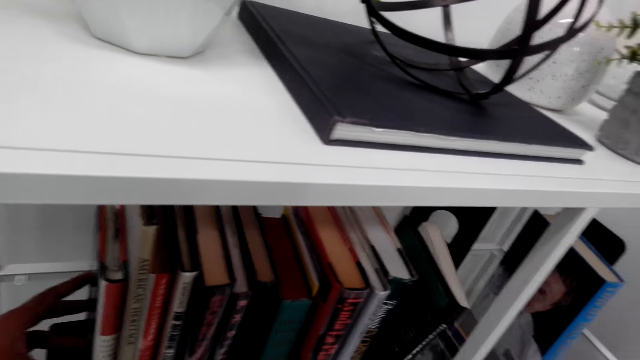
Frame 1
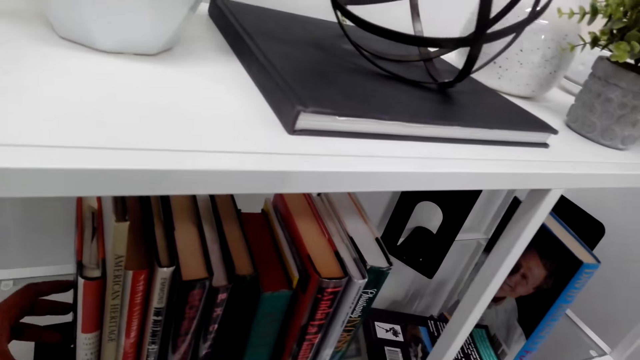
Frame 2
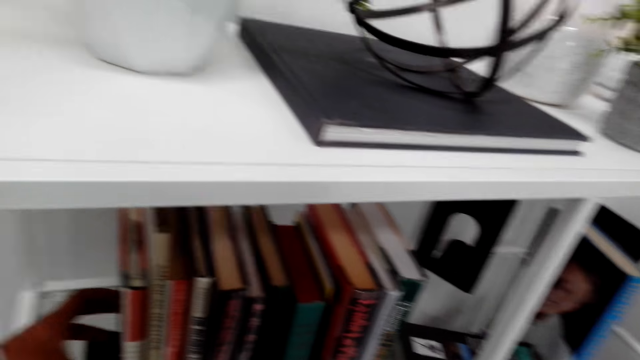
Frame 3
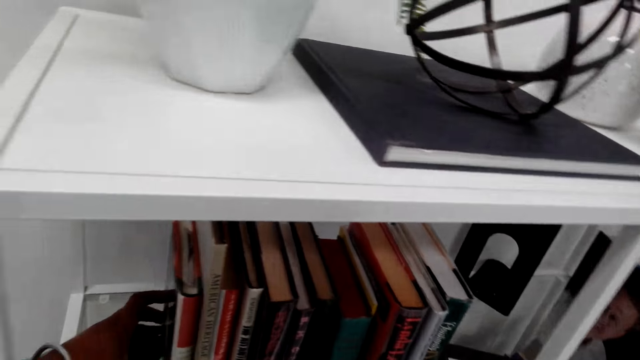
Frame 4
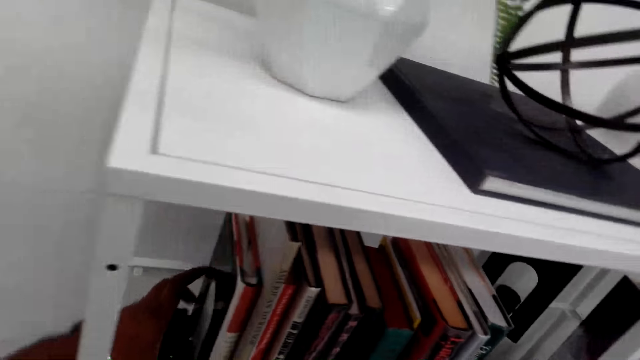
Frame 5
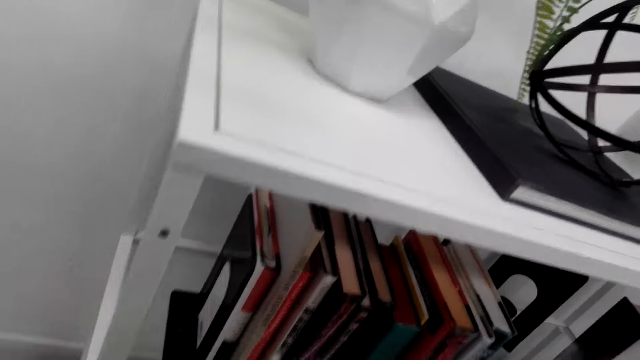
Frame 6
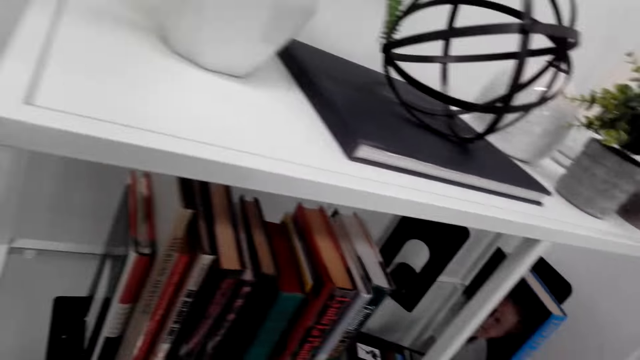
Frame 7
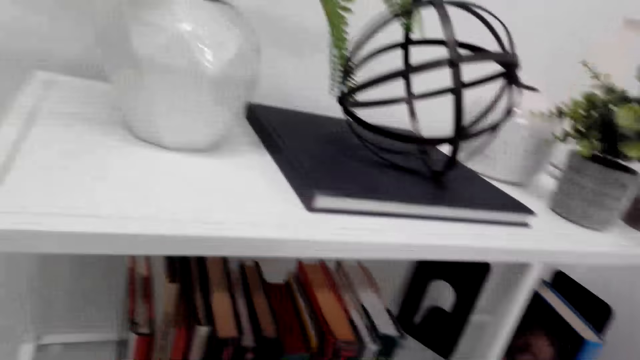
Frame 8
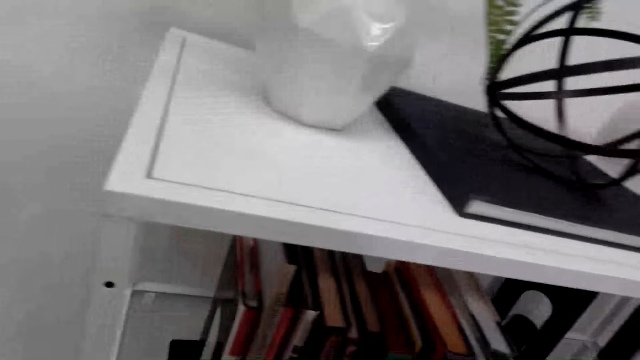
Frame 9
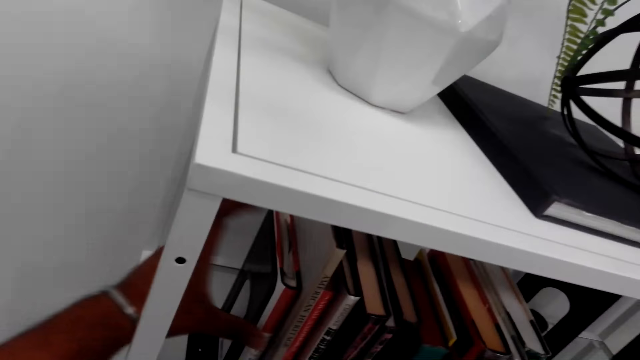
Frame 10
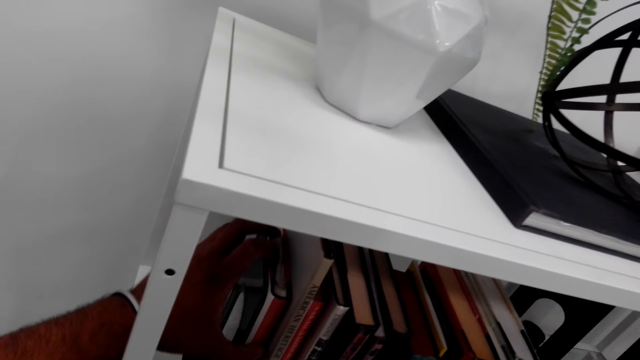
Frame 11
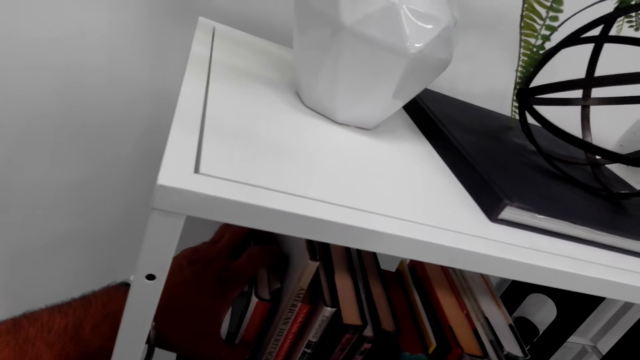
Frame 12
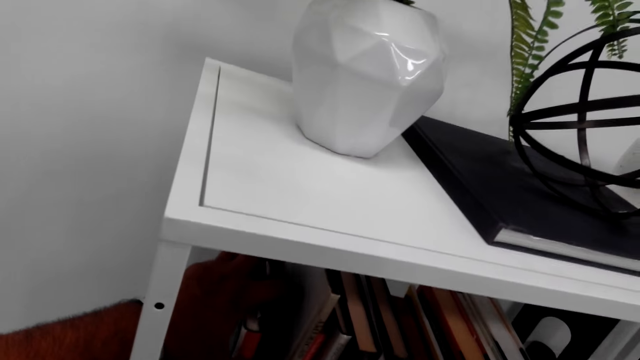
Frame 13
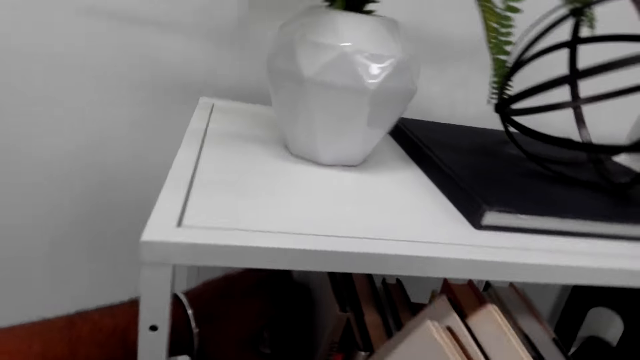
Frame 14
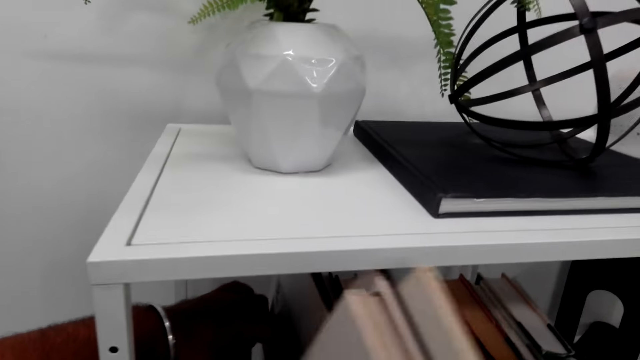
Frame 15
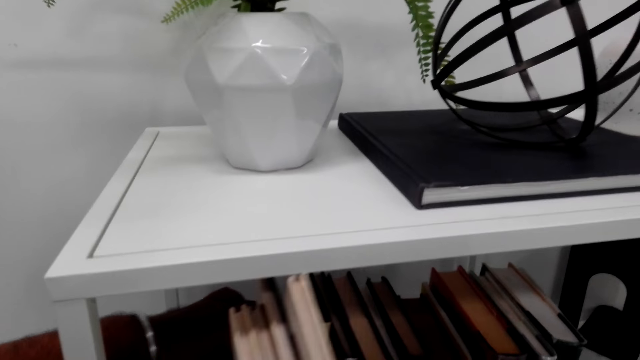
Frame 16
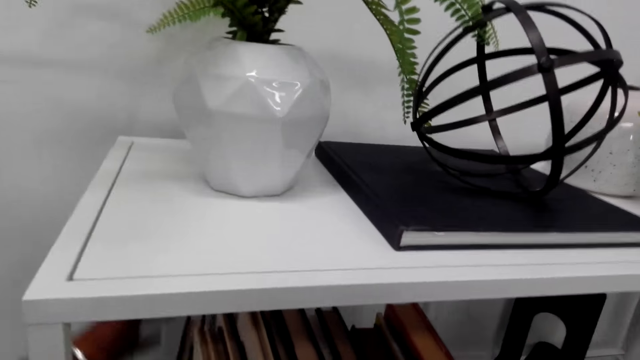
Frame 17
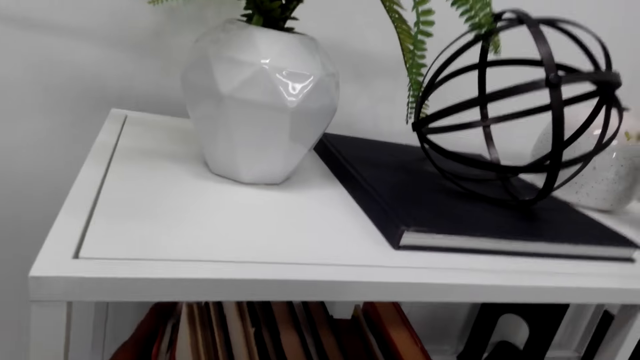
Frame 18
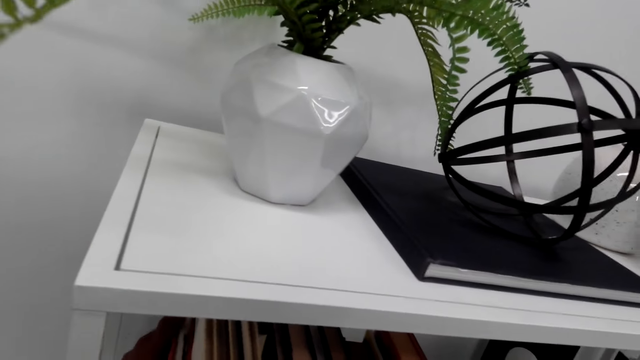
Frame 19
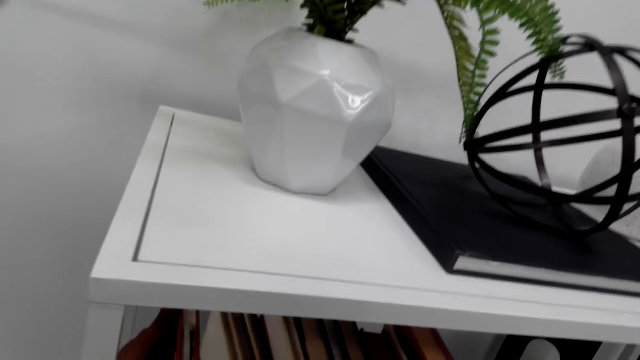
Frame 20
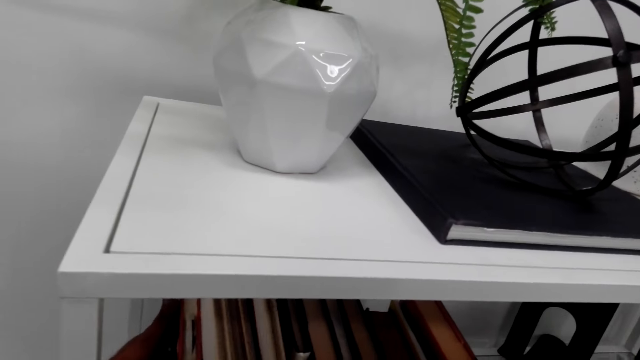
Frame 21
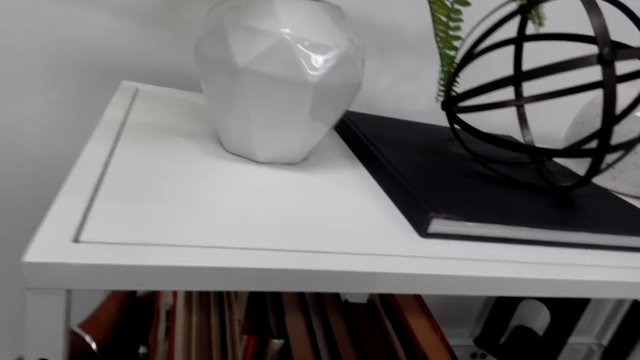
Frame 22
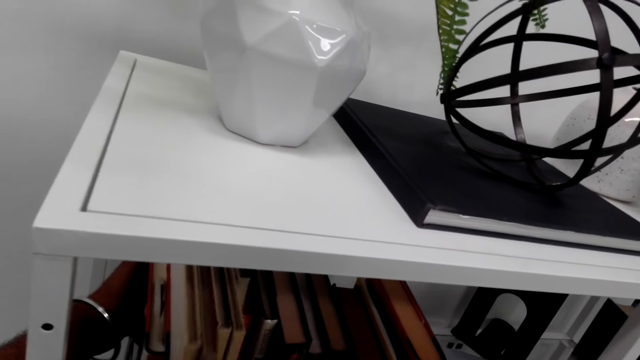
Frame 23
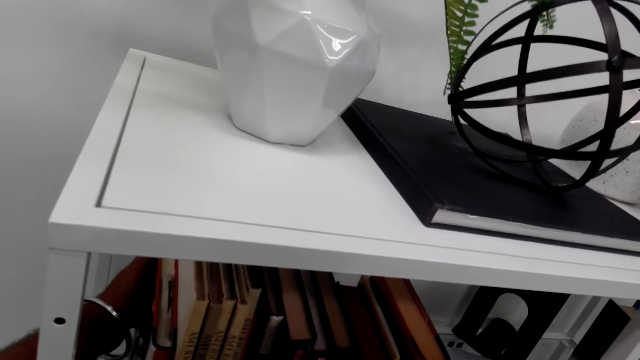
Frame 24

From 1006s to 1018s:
The camera wearer pushes the books back. They arrange the books on the book shelf.

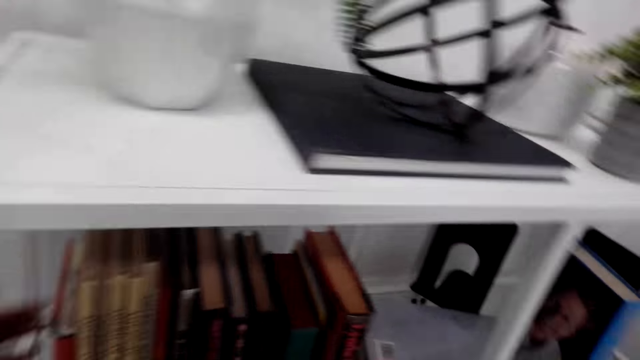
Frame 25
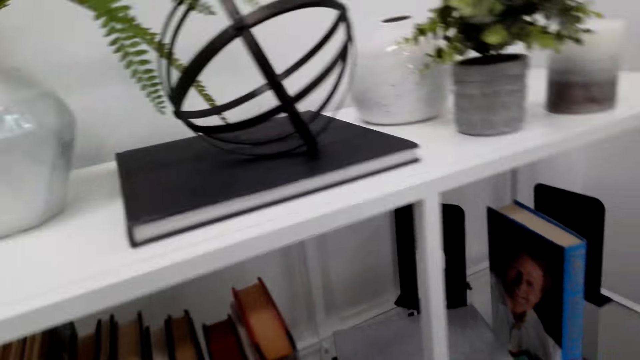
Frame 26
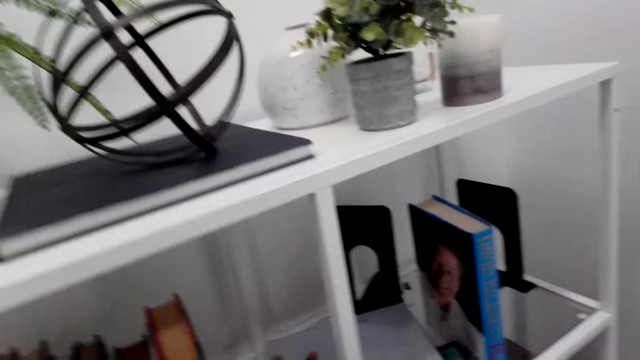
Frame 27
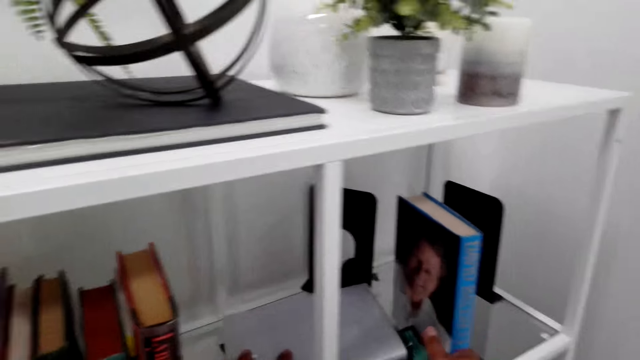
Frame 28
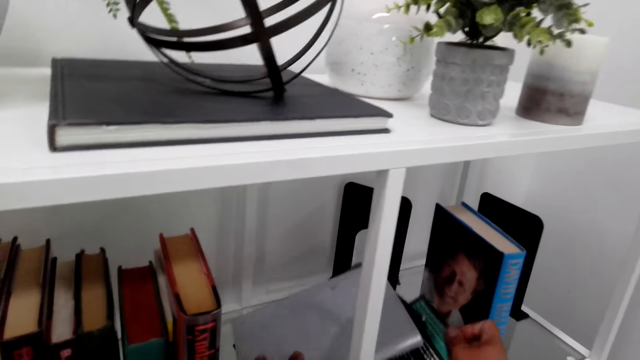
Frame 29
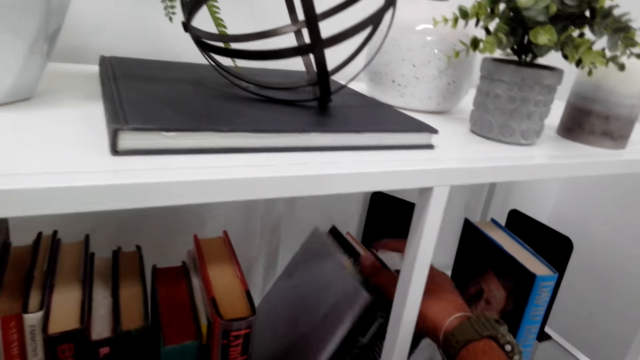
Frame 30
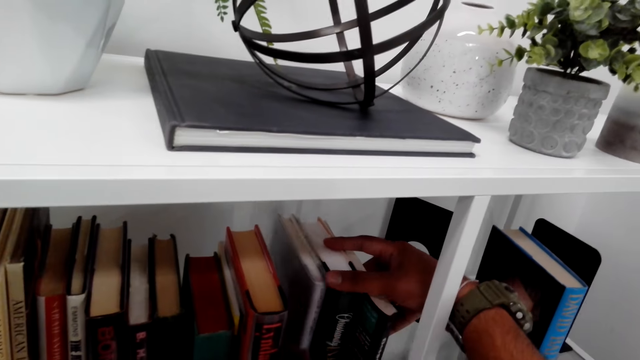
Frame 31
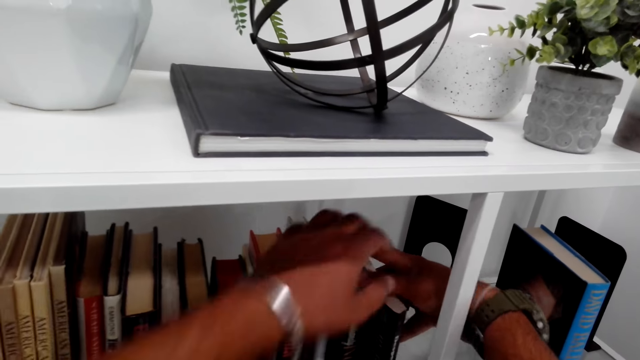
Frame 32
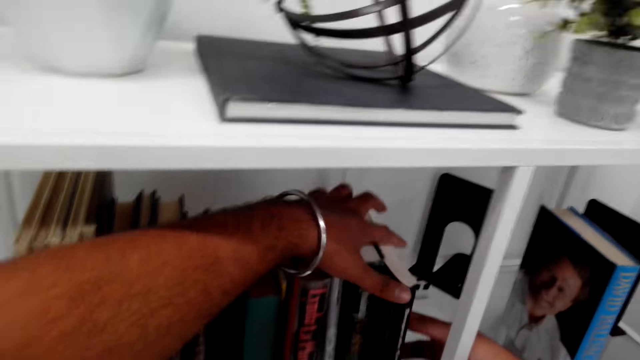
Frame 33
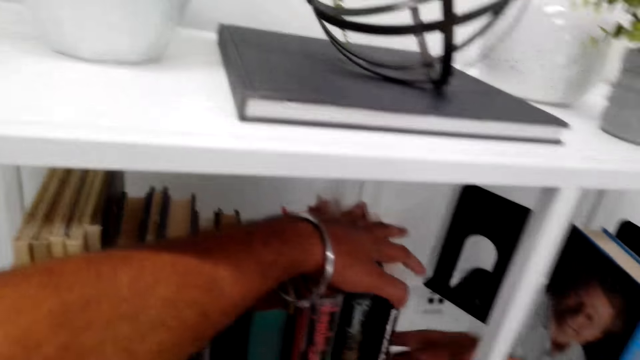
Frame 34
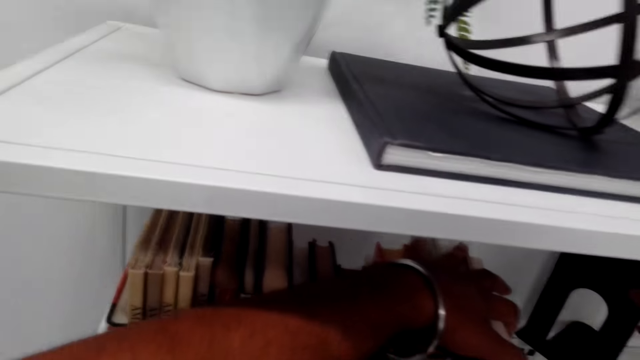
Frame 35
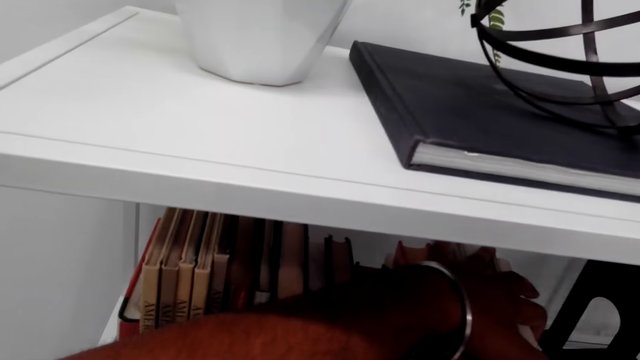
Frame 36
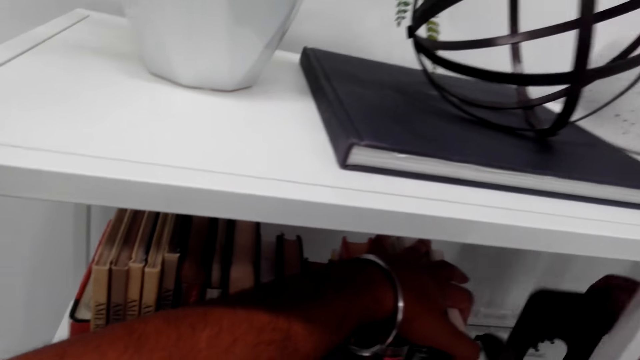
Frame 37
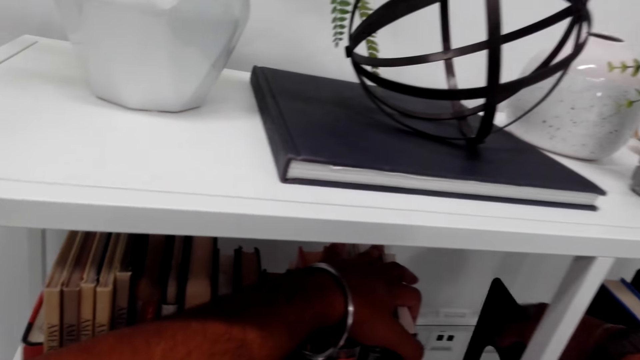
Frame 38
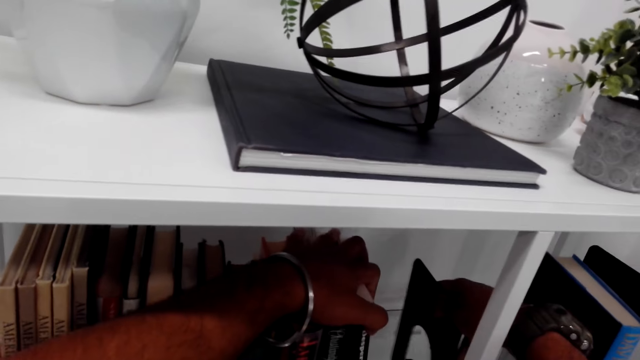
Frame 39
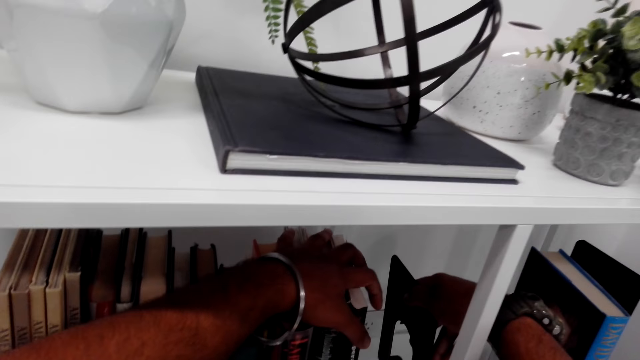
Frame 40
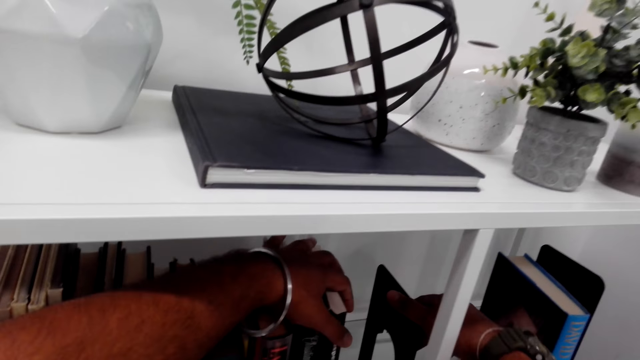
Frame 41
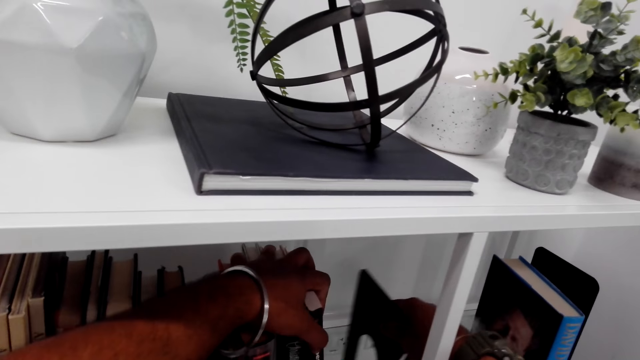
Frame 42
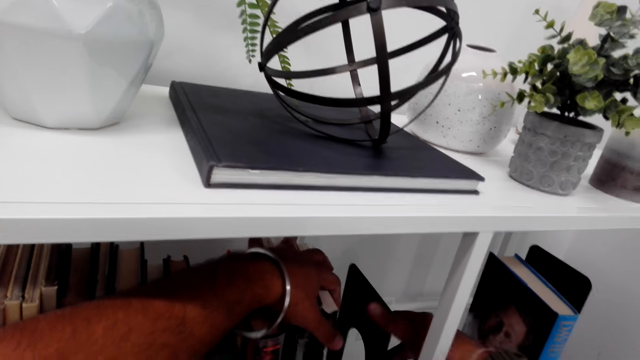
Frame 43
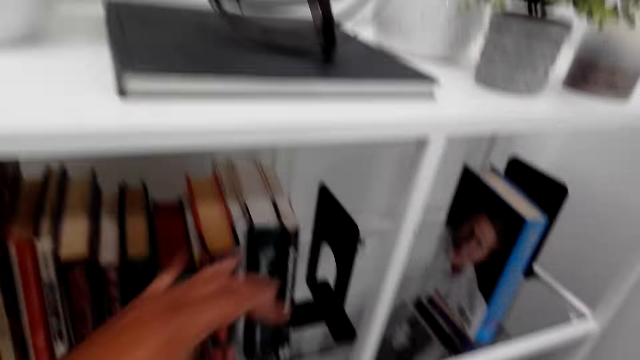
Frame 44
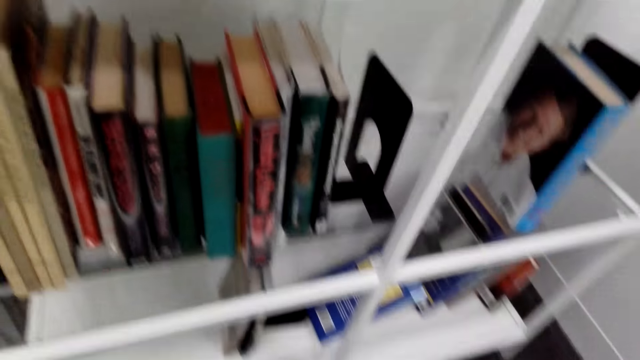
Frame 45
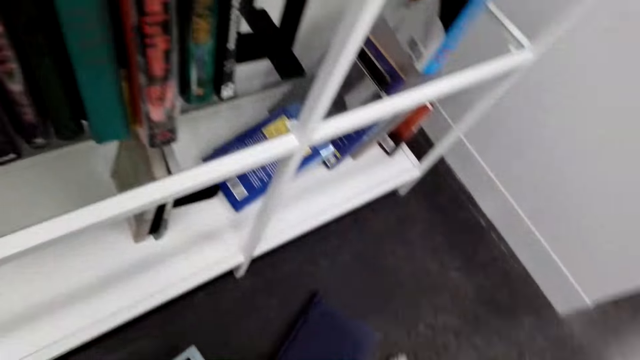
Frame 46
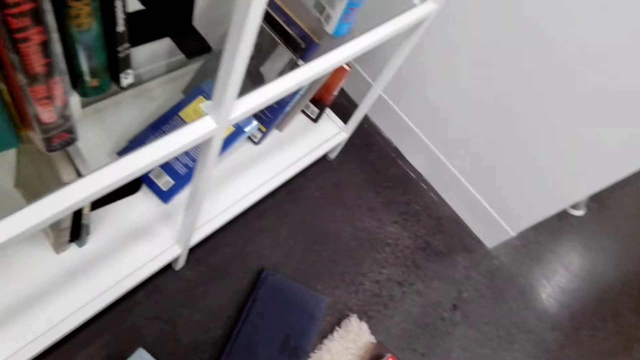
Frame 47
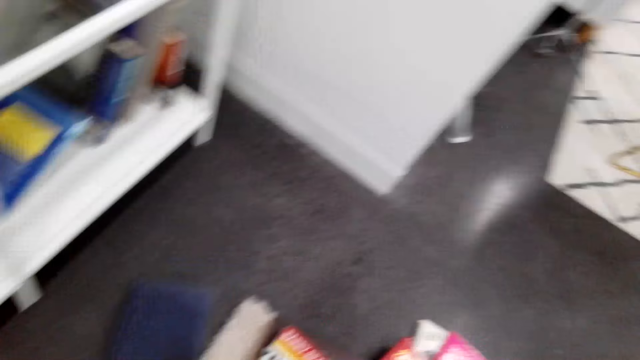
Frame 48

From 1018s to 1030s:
The camera wearer moves the book organizer closer to the books.
